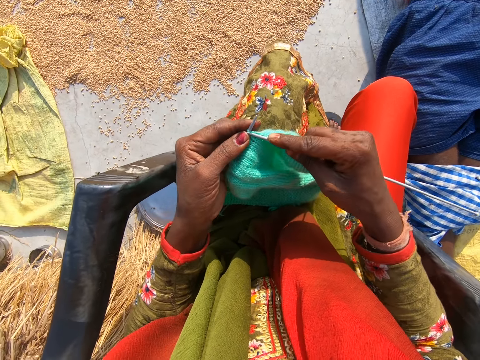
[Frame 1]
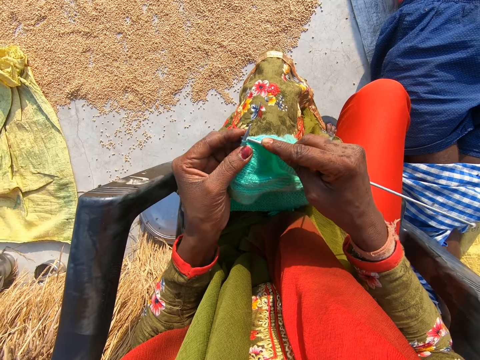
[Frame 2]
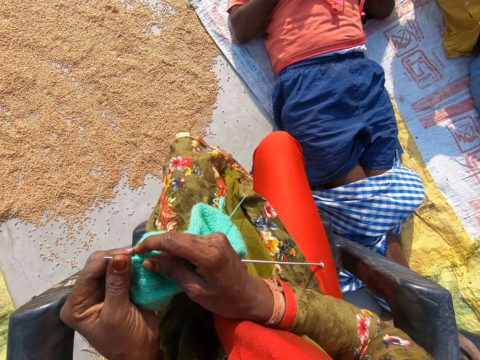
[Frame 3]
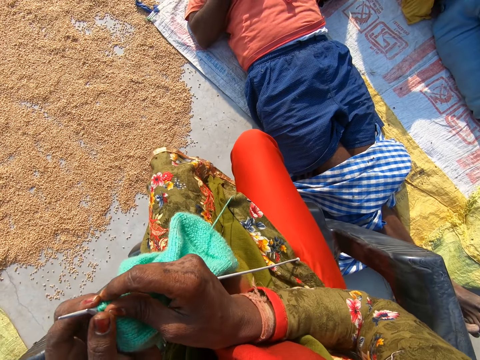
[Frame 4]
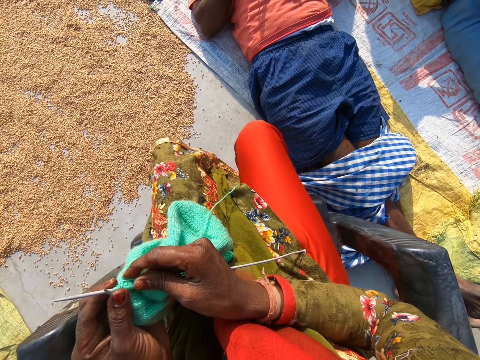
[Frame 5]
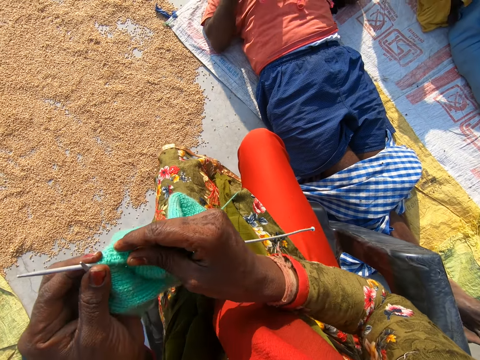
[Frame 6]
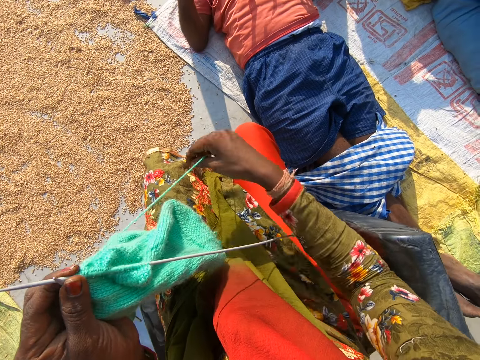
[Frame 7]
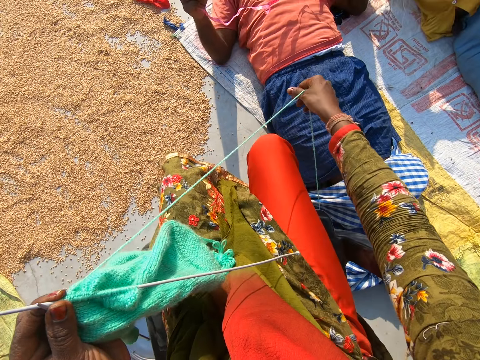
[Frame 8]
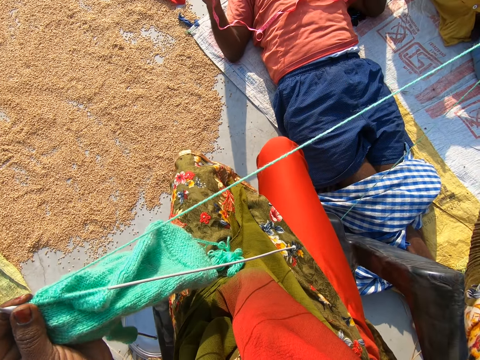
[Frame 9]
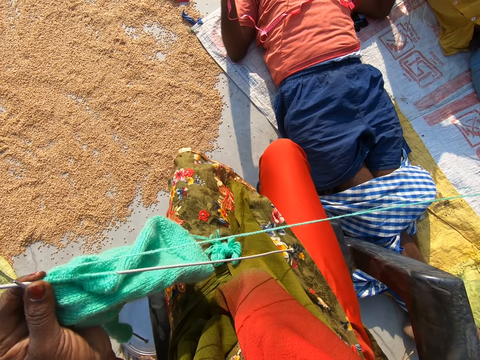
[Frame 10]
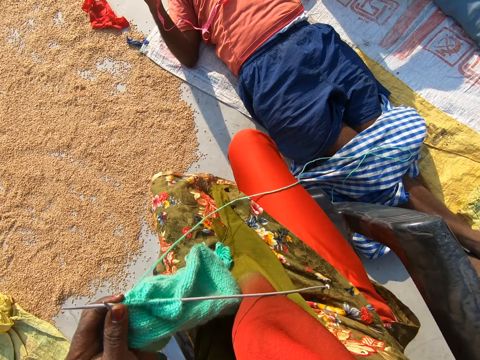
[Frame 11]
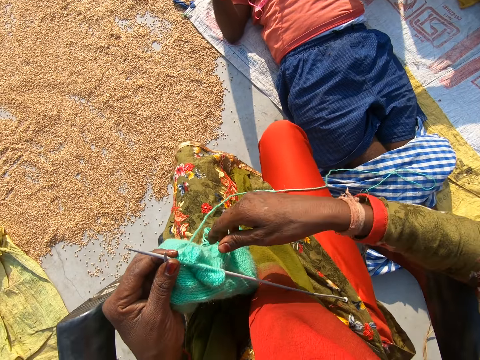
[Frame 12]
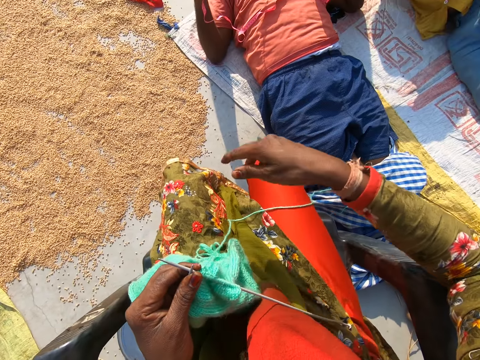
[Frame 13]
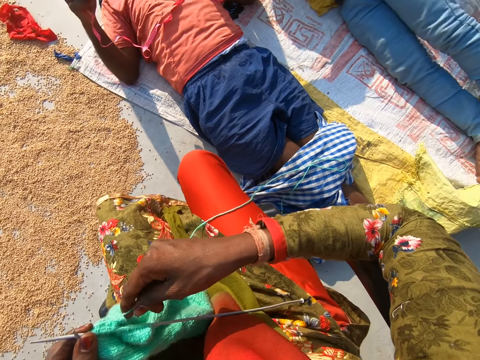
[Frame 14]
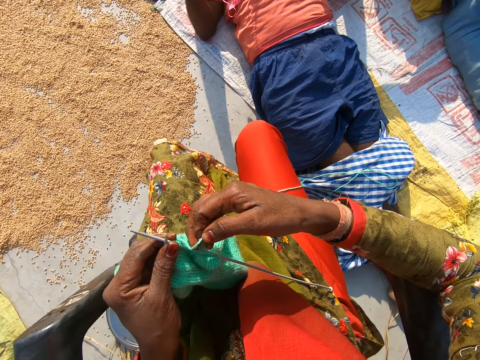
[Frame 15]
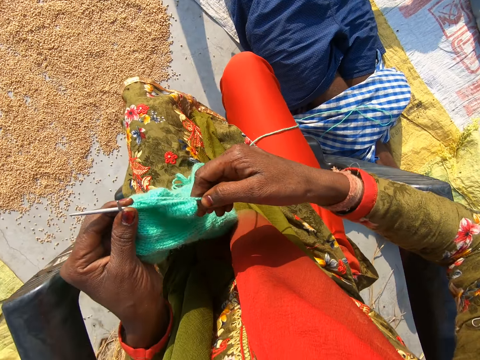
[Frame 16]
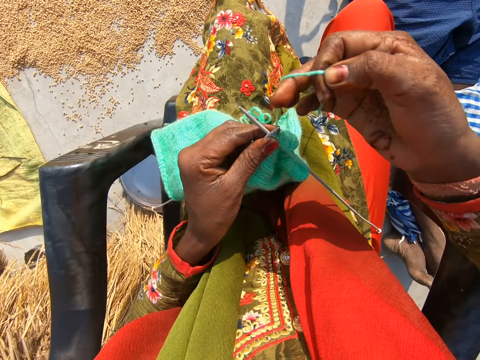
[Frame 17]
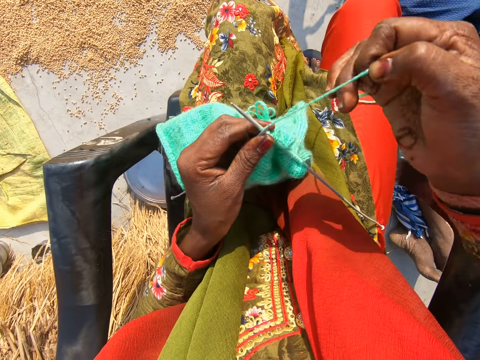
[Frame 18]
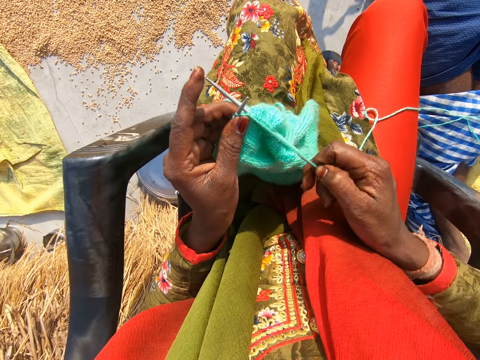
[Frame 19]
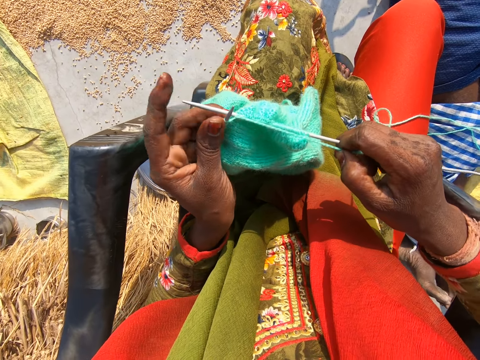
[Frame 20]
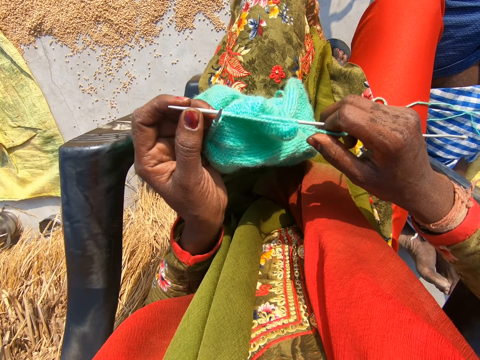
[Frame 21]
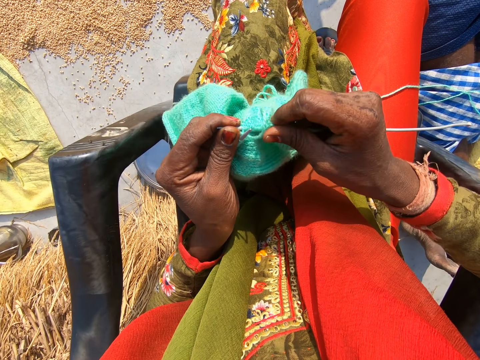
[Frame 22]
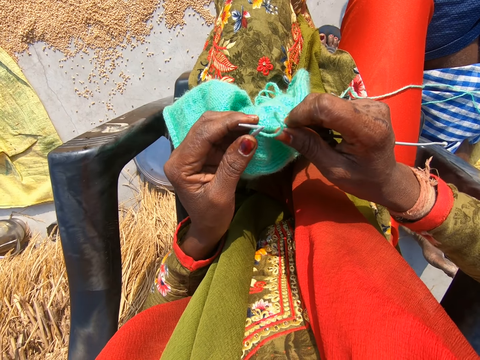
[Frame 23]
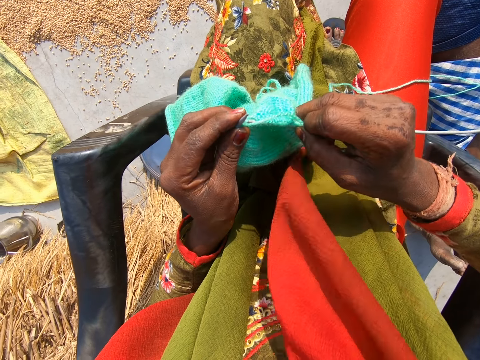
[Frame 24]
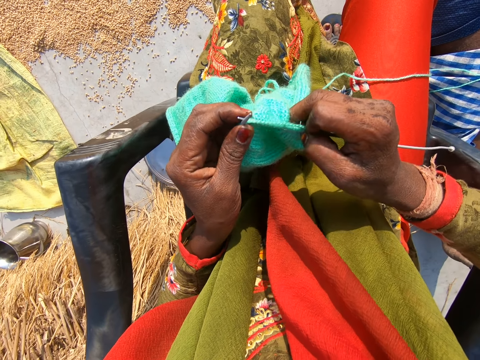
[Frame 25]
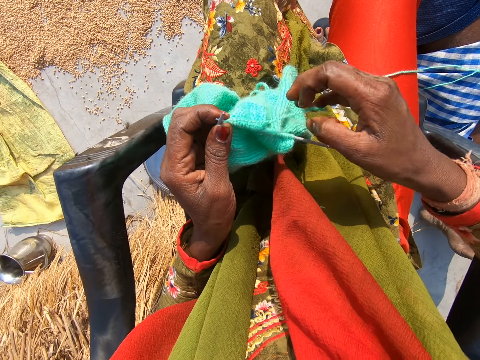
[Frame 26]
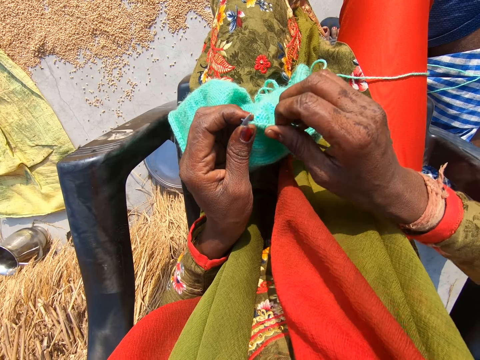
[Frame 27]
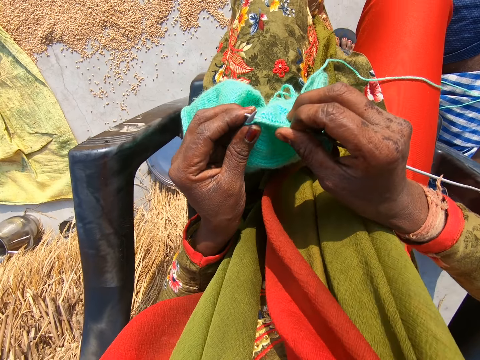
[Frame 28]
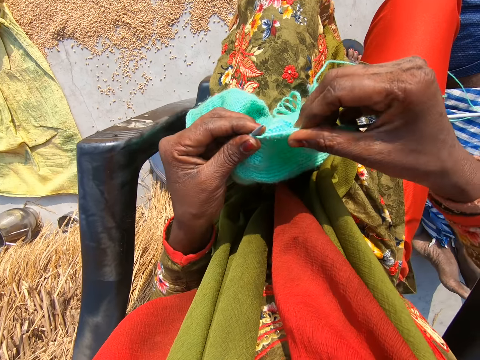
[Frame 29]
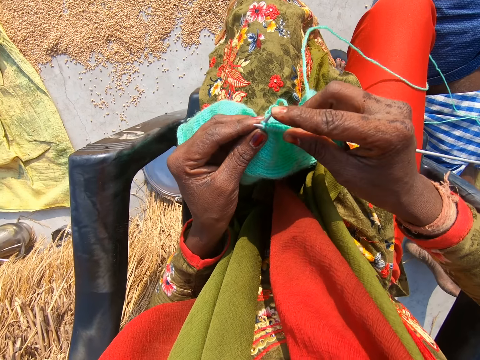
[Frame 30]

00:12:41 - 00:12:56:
The camera wearer adjusts the cloth on the second needle with her right hand. She adjusts the wool with her right hand. She knits the cloth with the wool and the needles.

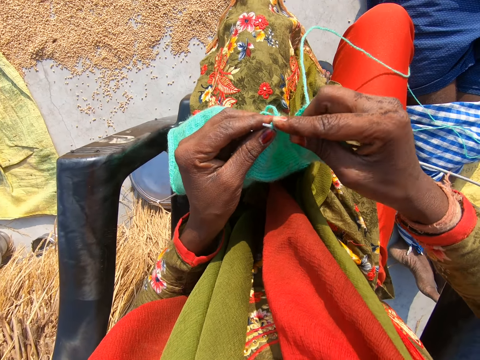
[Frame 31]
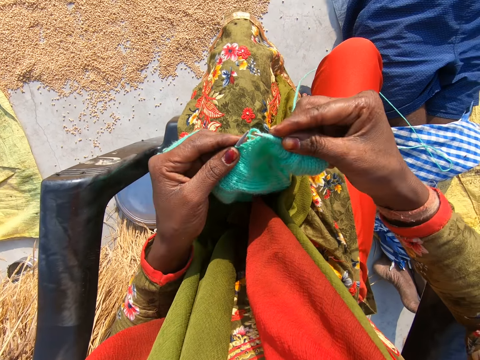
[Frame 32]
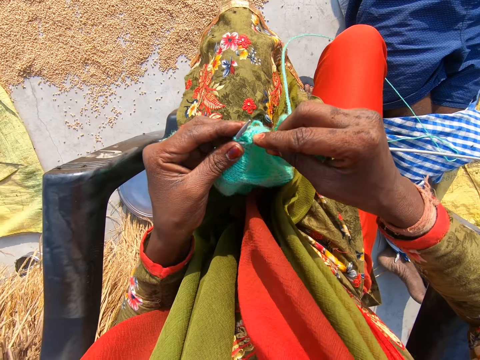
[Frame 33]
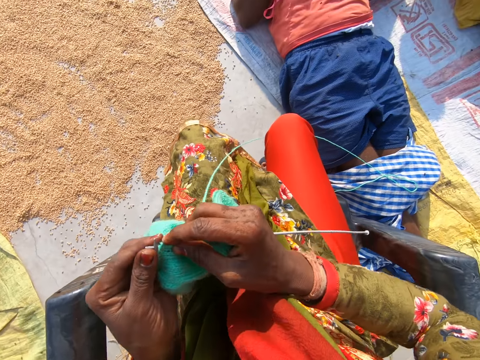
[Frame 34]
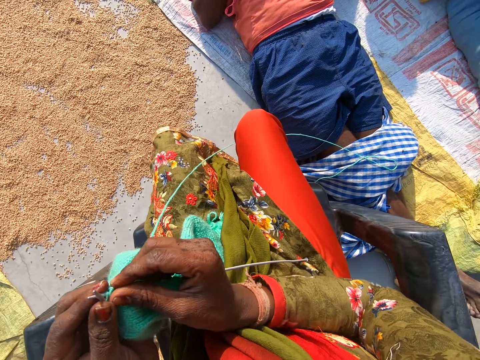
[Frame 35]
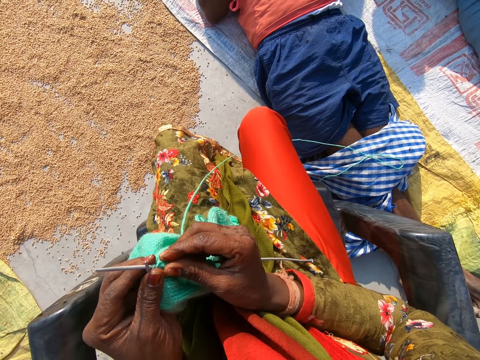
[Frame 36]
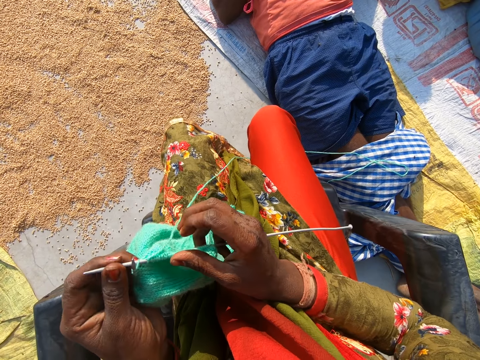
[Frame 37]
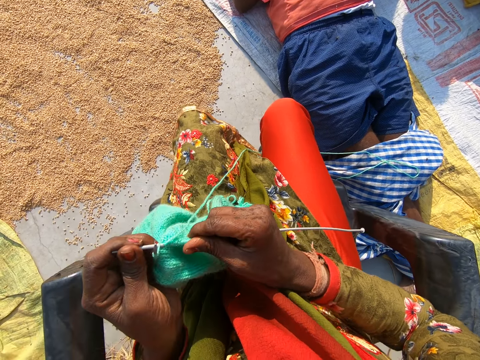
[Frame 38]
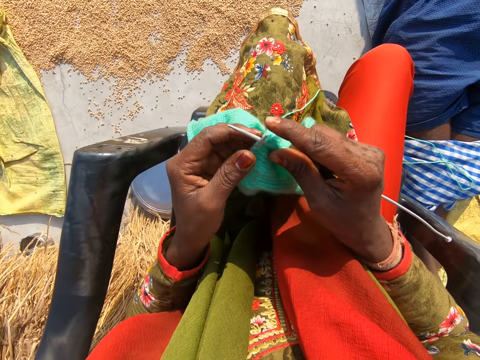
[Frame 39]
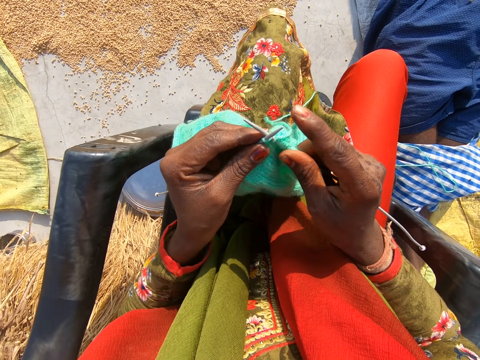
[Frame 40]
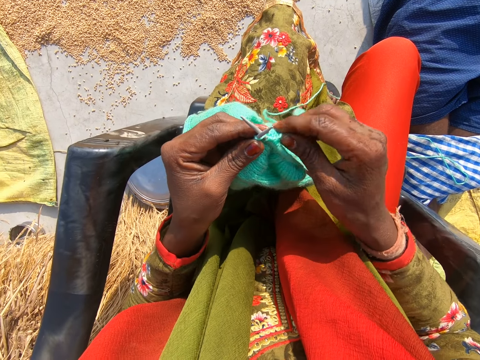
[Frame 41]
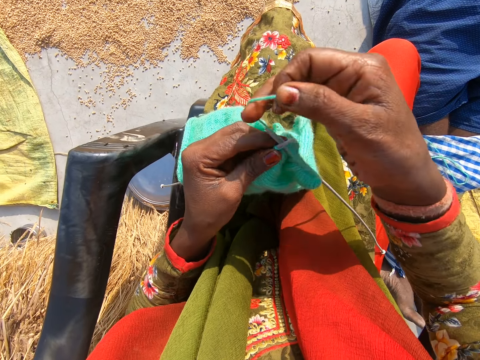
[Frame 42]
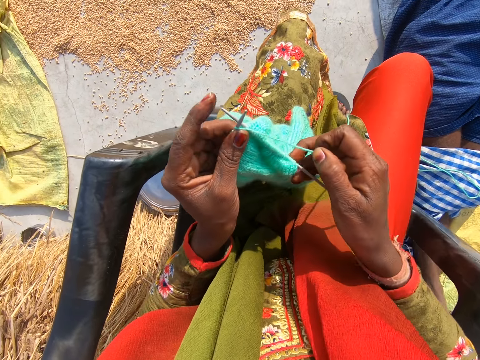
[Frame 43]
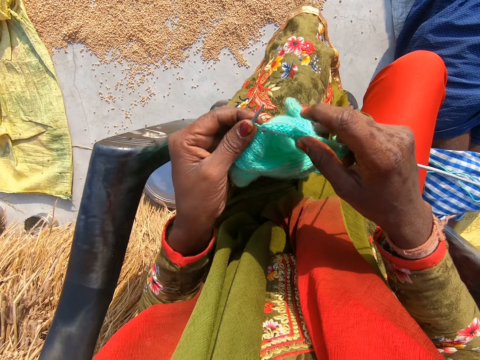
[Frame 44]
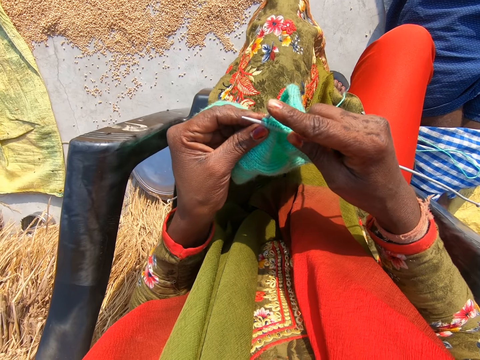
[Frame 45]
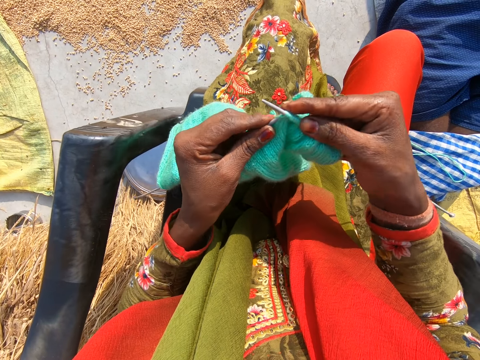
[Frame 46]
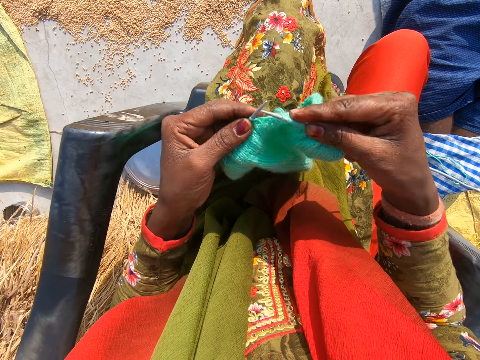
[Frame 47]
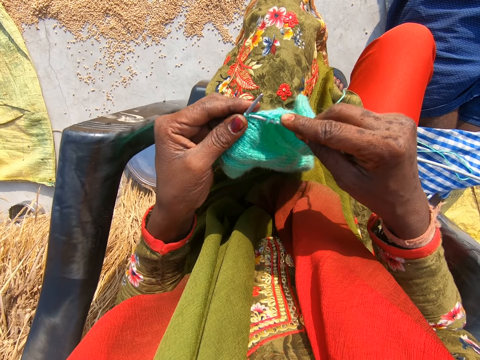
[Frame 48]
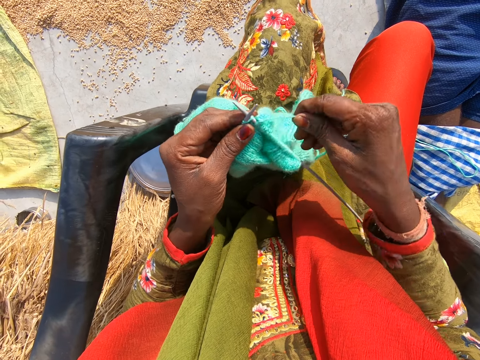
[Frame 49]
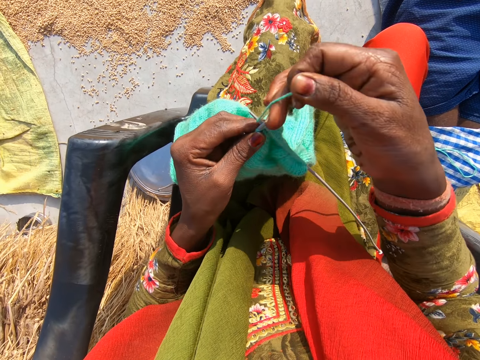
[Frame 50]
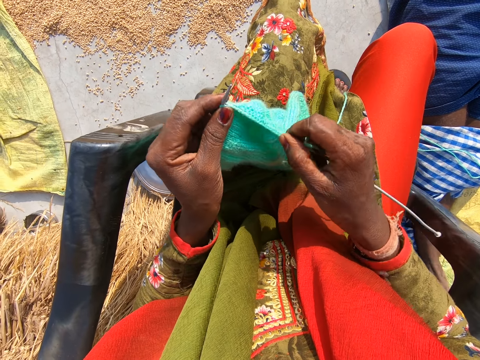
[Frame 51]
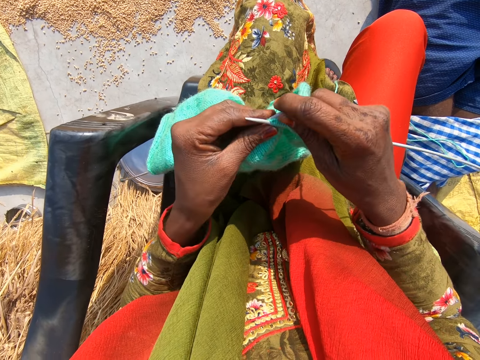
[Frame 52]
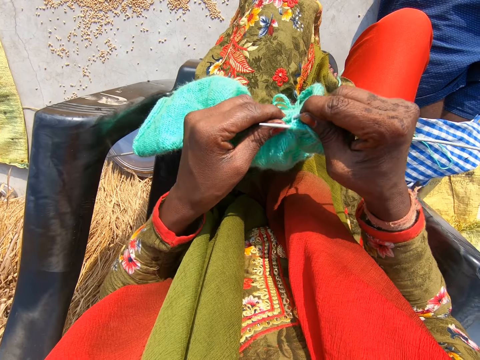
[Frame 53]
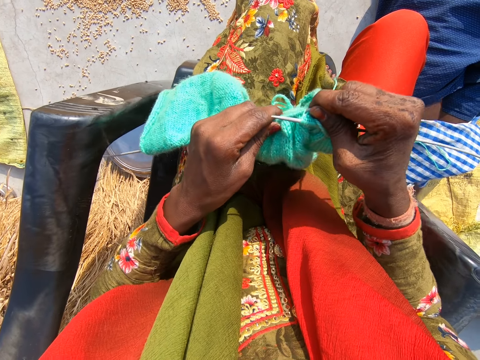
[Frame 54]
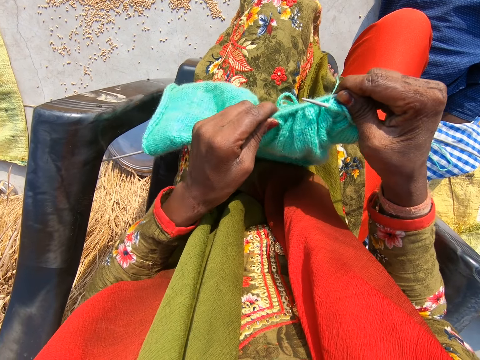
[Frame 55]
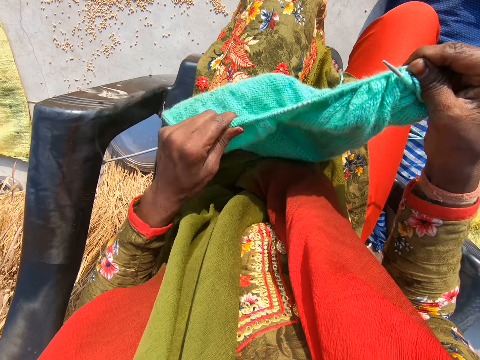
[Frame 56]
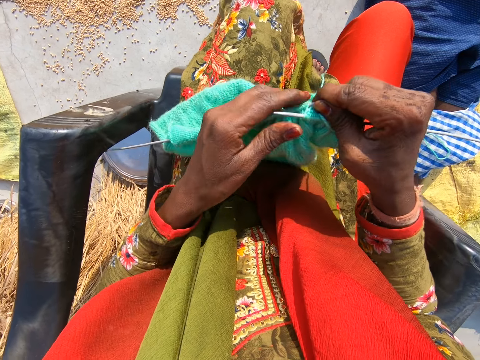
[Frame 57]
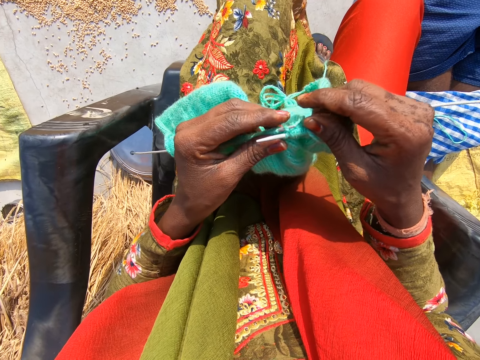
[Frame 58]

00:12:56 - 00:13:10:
The camera wearer adjusts the cloth on the second needle with her right hand. She knits the cloth with the wool and the needles. She adjusts the cloth on the first needle with her left hand.
